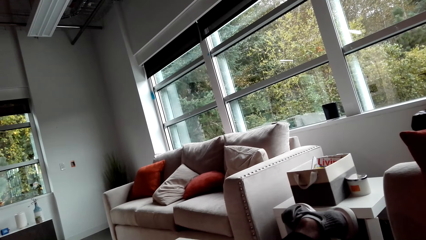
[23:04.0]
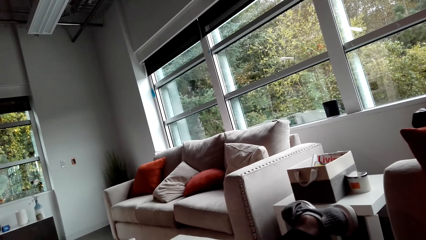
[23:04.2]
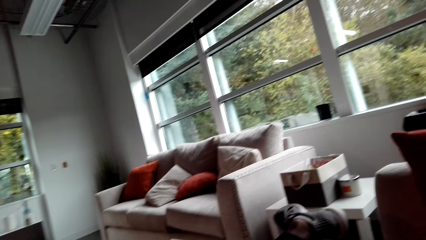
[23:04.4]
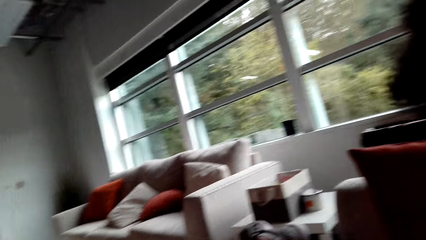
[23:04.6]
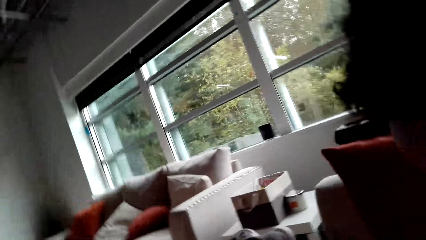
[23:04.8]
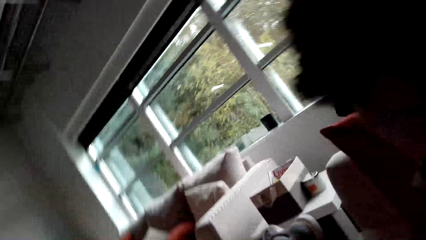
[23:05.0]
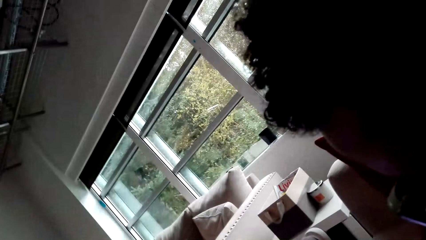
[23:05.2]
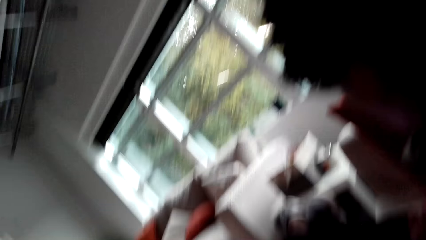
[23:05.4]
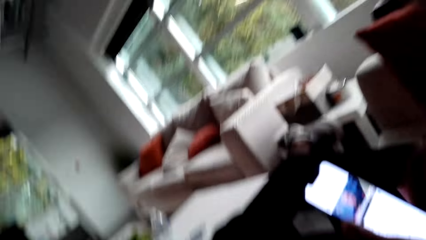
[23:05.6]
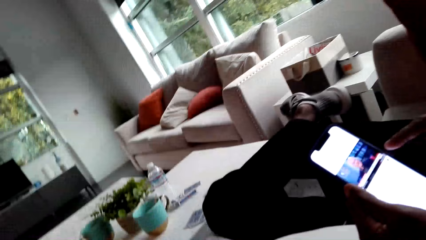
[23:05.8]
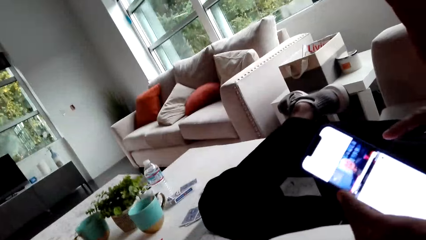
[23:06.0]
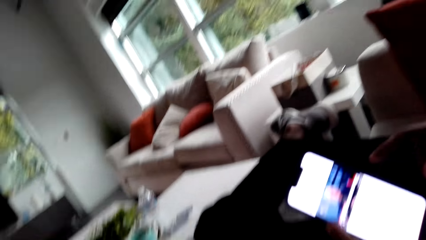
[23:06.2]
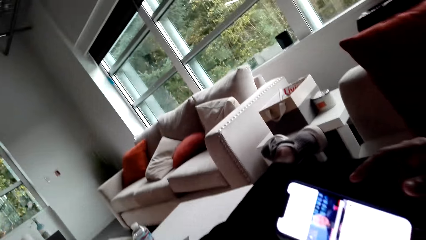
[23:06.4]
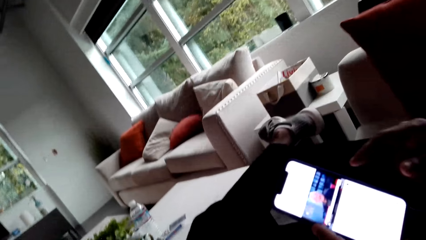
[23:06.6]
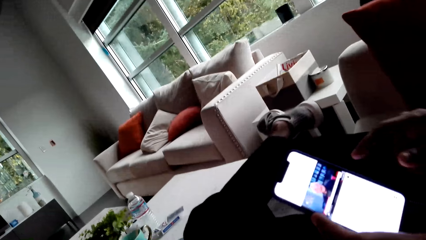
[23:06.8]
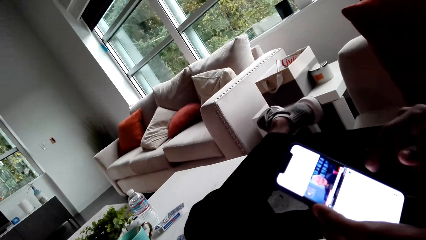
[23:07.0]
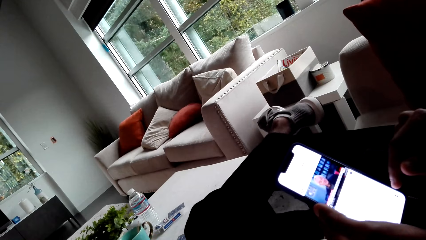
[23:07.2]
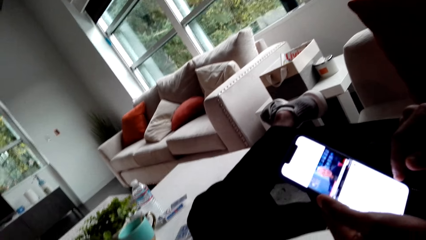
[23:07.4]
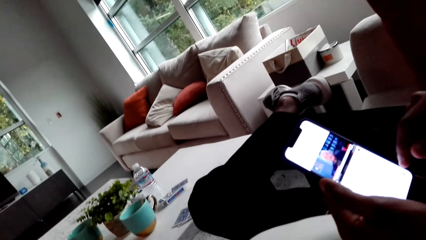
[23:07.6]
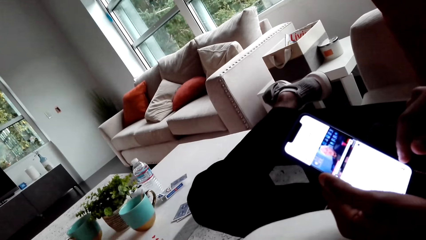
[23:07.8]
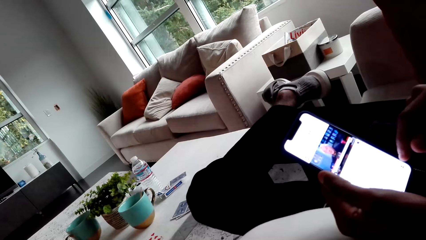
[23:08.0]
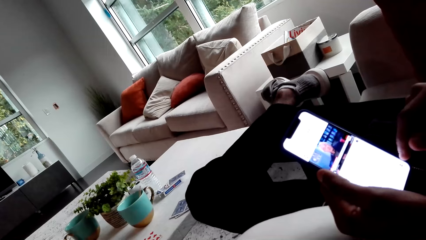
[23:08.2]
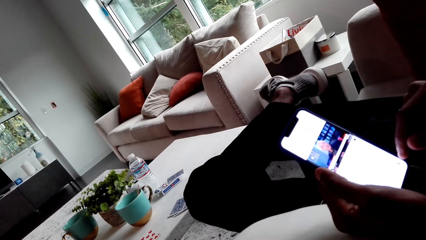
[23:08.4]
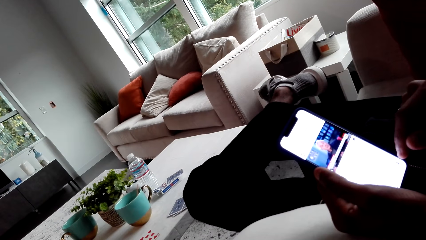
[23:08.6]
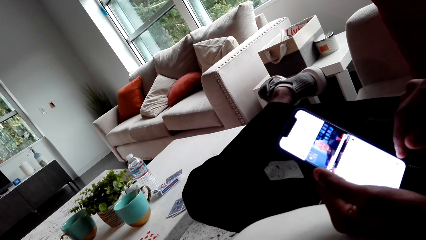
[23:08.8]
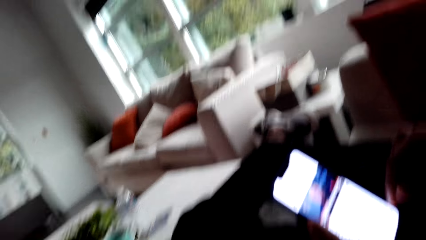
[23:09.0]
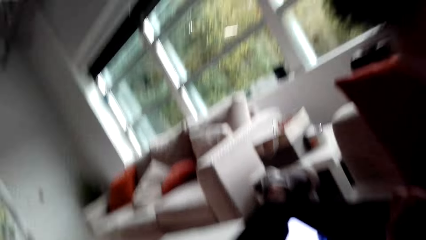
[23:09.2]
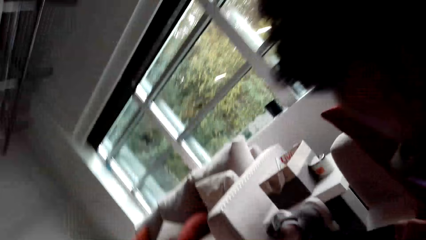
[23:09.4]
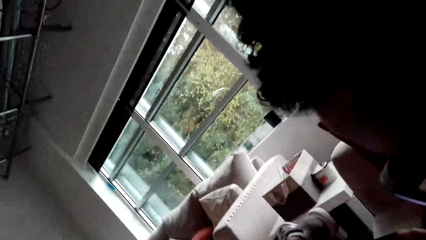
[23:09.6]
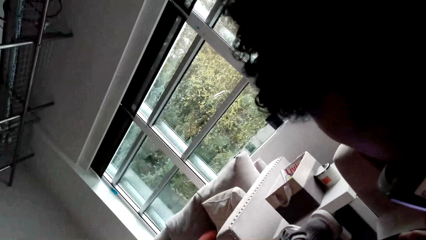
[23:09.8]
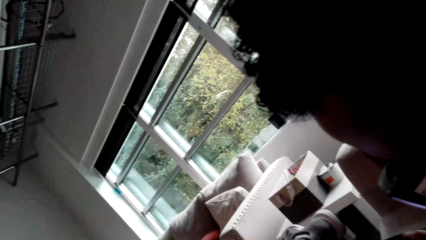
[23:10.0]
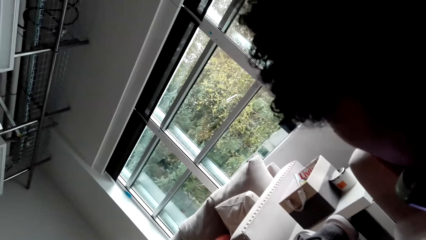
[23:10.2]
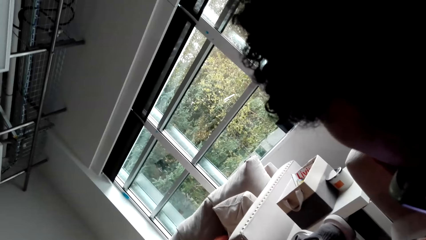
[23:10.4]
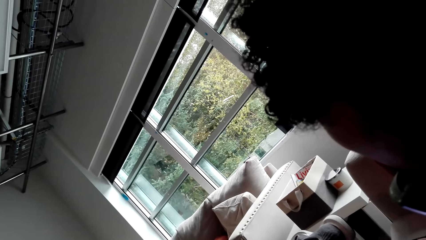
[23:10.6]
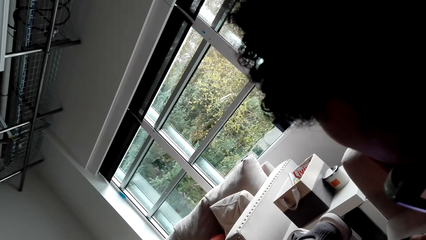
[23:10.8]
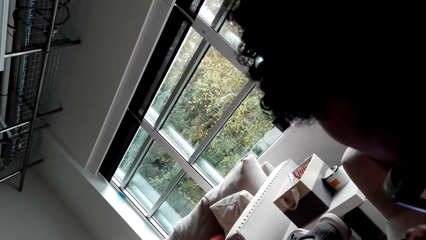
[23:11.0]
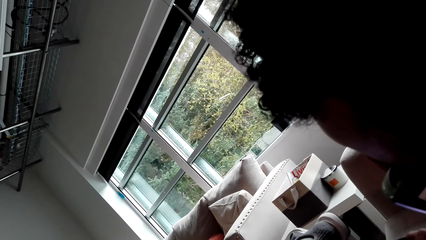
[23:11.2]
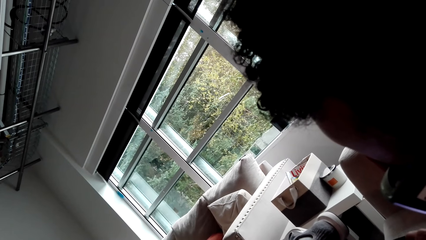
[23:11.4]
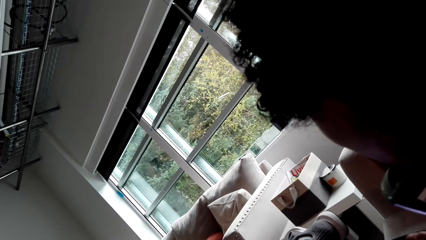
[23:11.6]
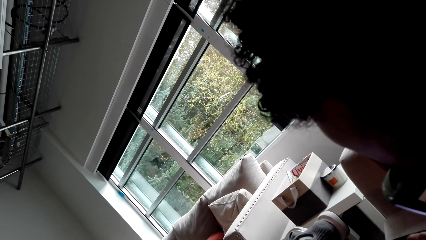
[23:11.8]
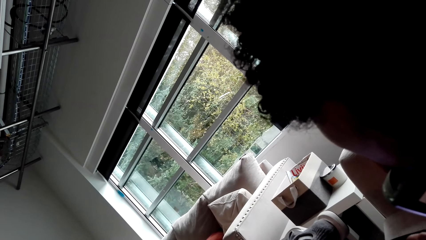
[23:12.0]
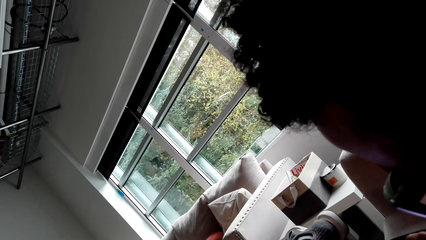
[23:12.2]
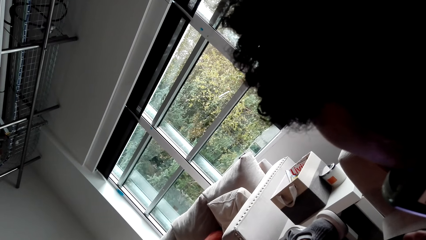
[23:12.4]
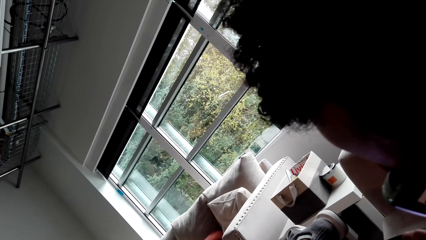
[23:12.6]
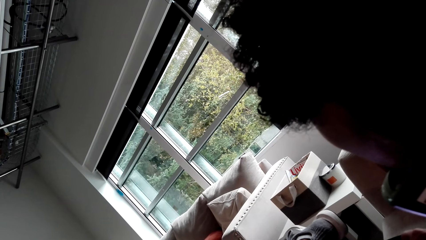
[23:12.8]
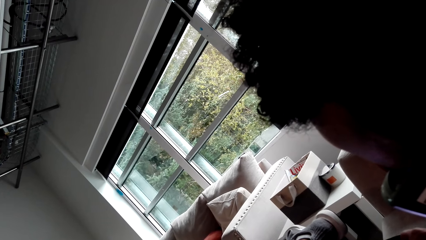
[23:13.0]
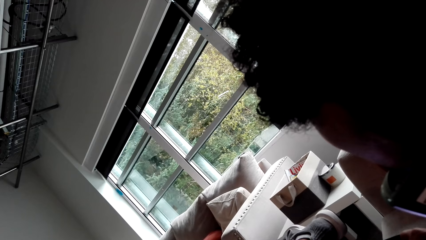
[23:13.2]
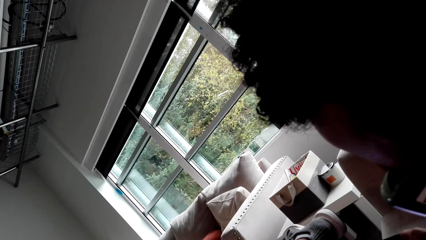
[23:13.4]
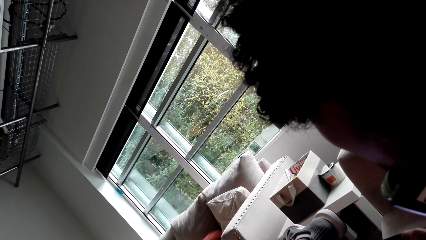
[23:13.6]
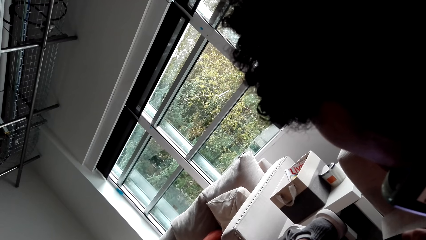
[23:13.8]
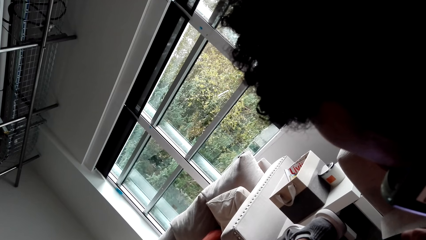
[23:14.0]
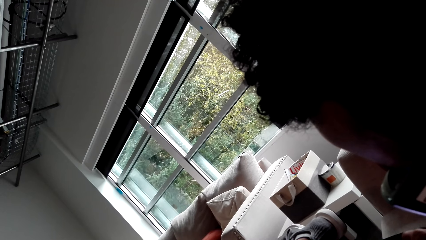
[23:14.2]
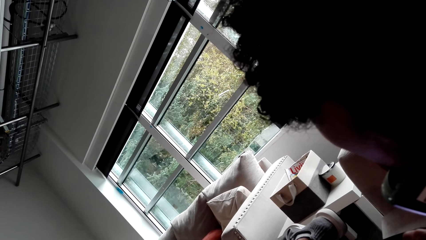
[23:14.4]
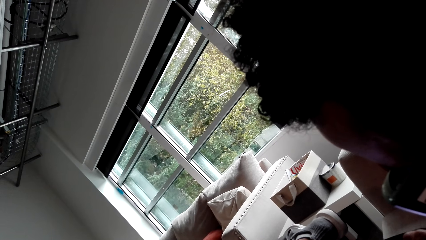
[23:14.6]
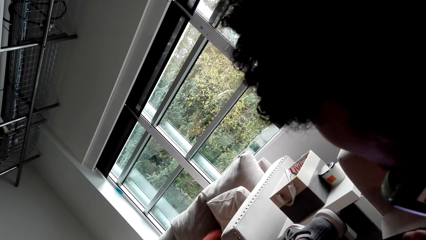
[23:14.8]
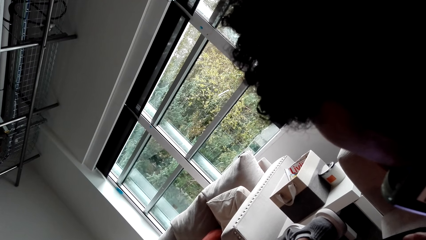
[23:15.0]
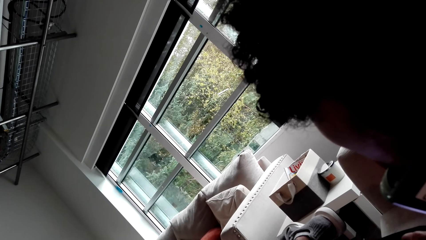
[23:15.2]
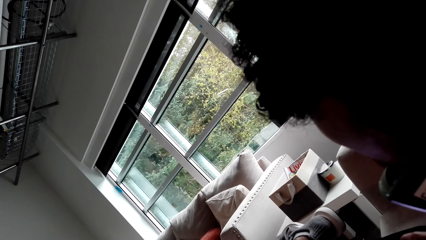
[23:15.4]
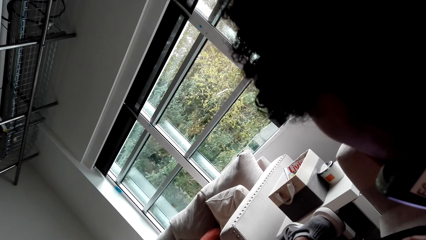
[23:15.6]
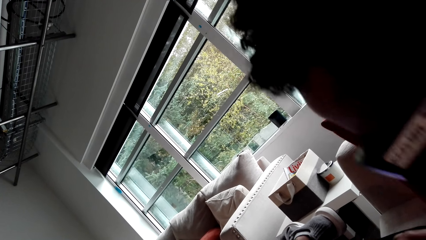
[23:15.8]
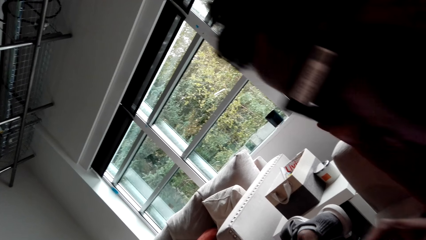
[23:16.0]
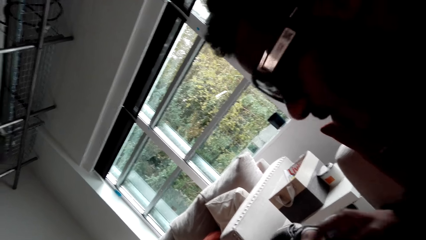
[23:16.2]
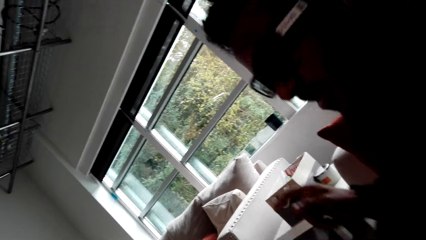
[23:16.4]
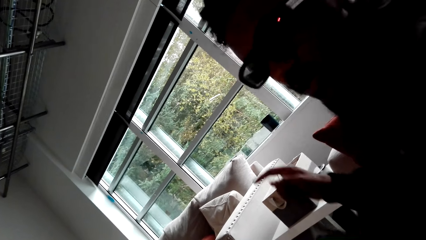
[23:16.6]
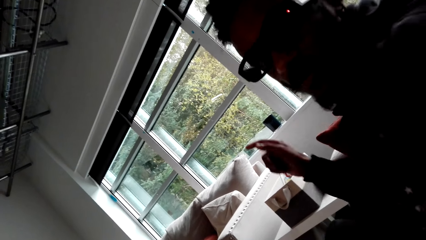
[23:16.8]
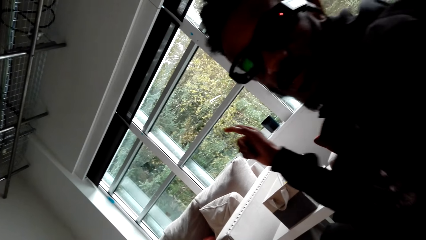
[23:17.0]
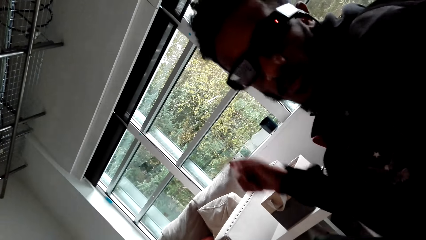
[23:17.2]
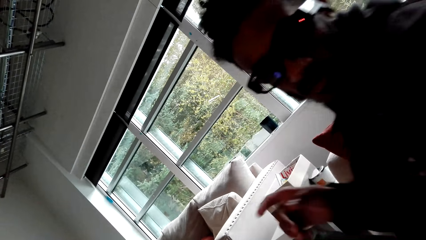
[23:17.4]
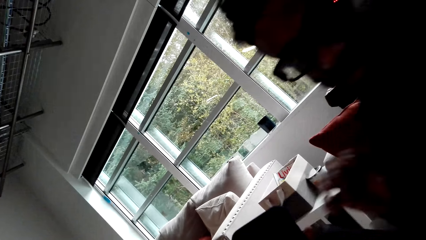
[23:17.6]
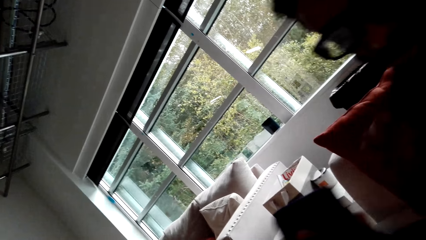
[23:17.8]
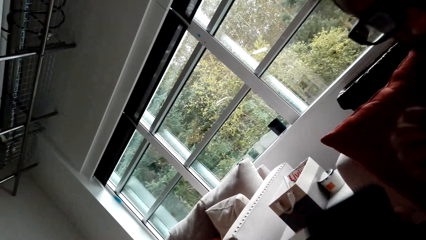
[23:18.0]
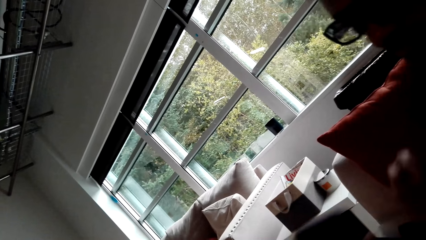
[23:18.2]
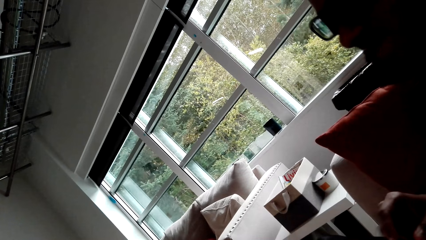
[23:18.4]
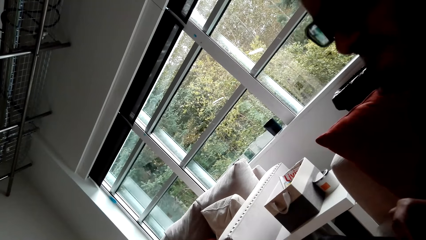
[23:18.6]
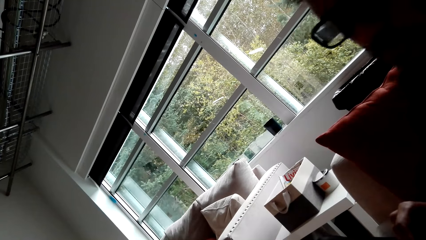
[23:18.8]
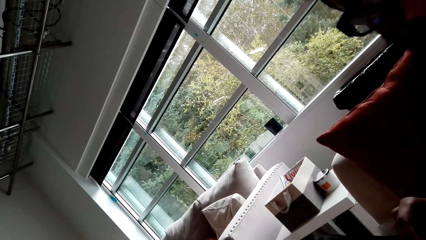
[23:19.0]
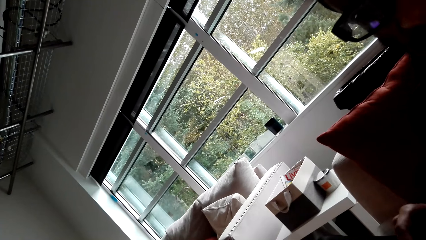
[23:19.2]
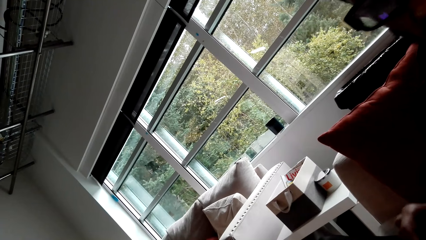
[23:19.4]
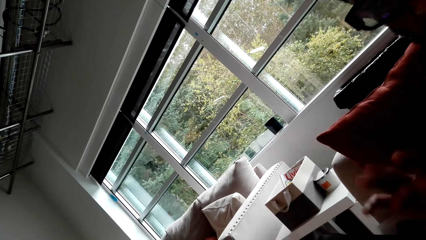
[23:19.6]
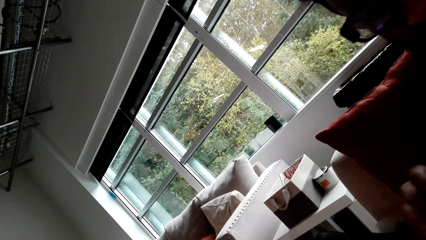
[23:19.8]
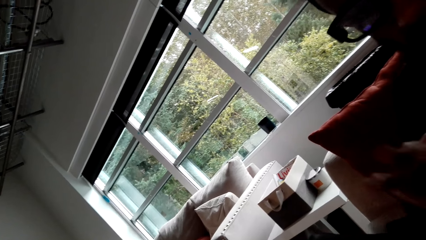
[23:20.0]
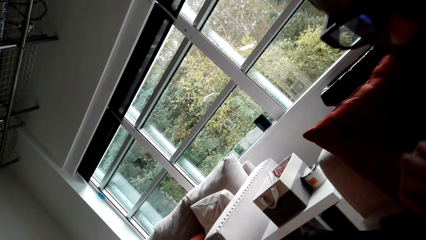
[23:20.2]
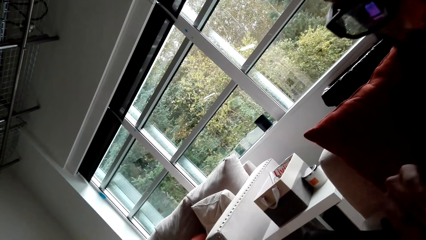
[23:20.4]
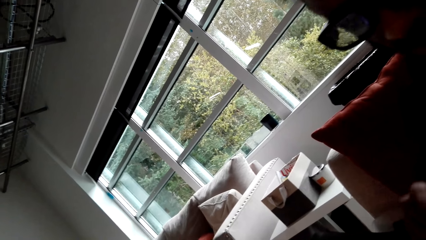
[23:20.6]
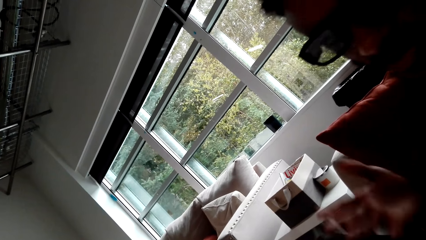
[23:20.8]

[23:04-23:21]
The camera wearer looks at the phone. A man operates the phone. The camera wearer looks outside. The man interacts with the camera wearer.
